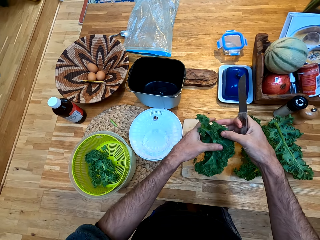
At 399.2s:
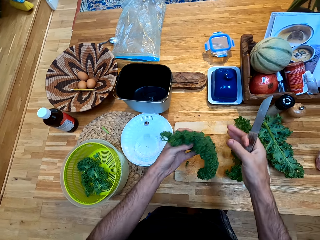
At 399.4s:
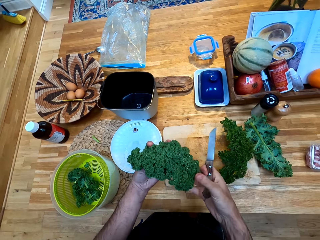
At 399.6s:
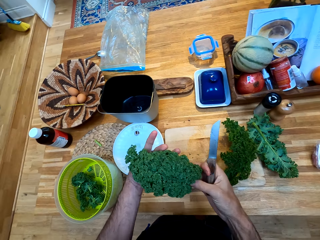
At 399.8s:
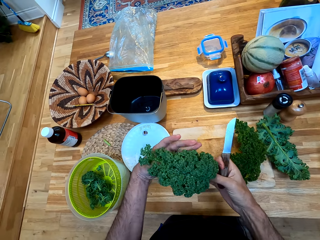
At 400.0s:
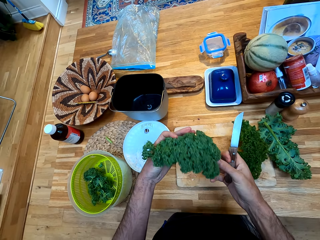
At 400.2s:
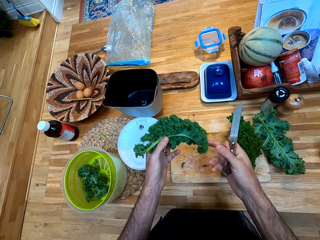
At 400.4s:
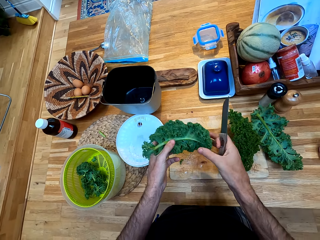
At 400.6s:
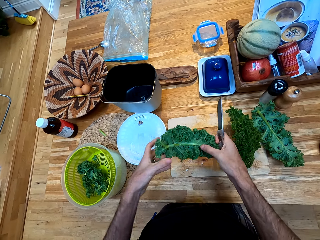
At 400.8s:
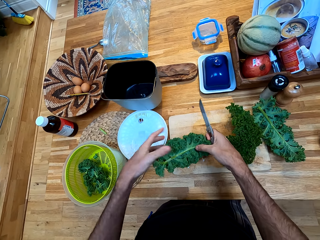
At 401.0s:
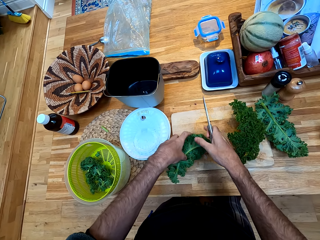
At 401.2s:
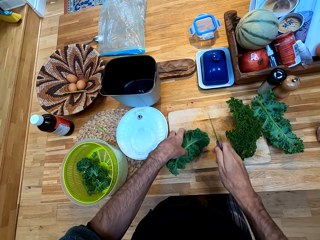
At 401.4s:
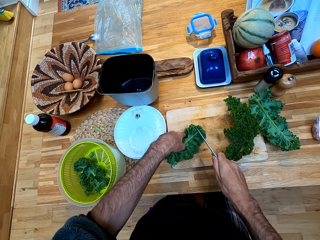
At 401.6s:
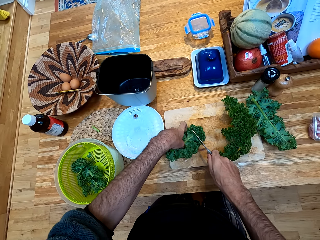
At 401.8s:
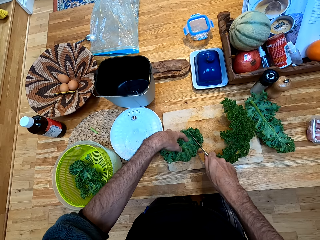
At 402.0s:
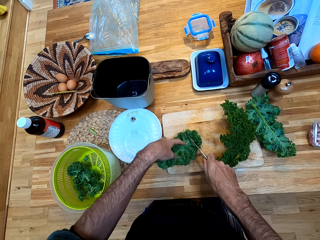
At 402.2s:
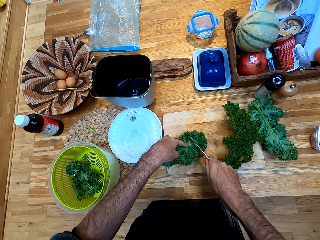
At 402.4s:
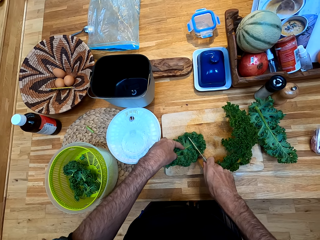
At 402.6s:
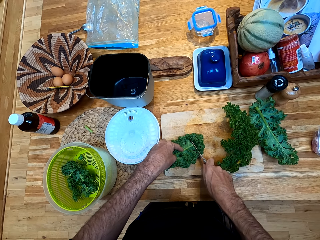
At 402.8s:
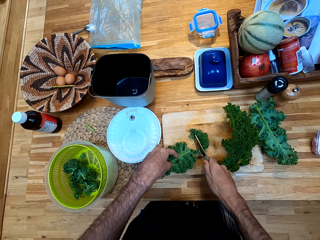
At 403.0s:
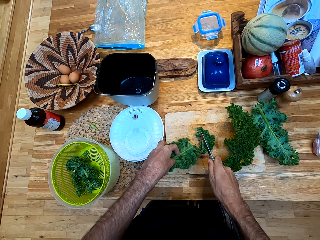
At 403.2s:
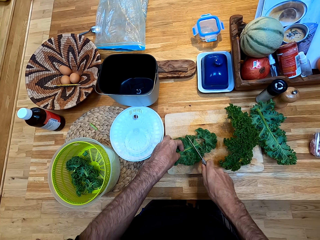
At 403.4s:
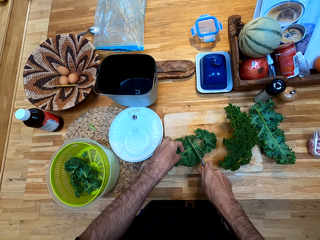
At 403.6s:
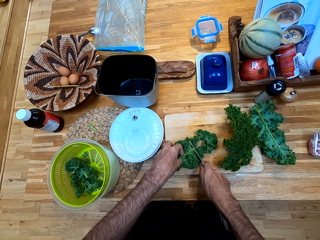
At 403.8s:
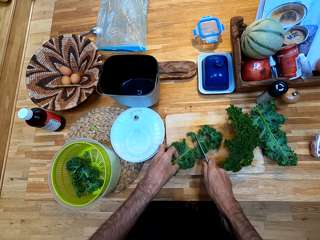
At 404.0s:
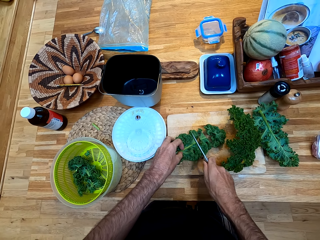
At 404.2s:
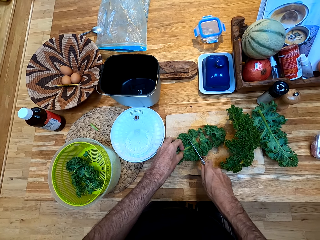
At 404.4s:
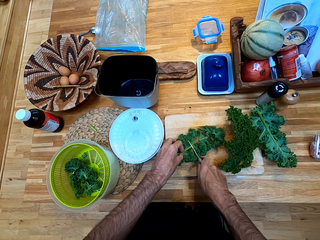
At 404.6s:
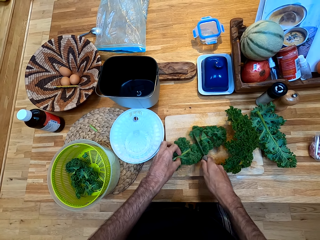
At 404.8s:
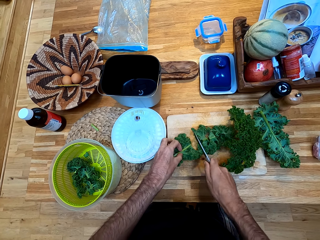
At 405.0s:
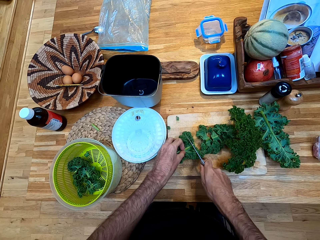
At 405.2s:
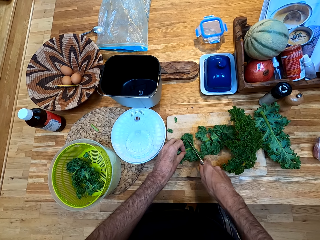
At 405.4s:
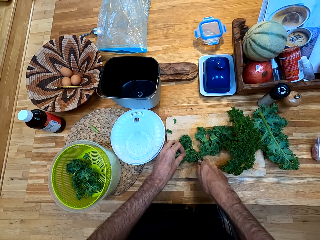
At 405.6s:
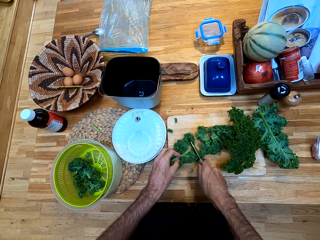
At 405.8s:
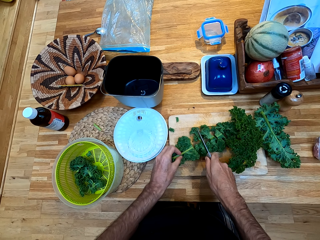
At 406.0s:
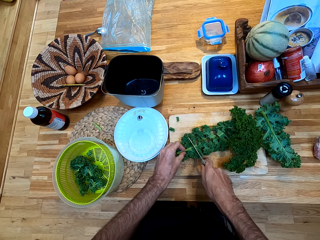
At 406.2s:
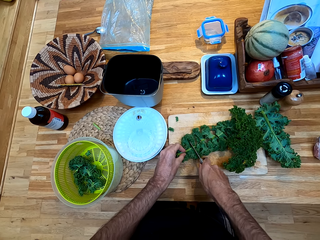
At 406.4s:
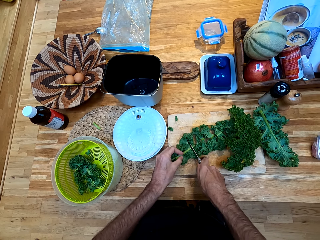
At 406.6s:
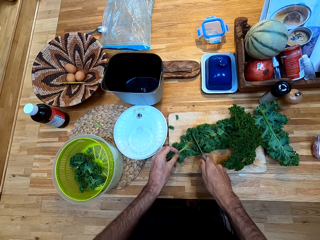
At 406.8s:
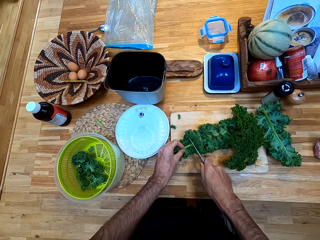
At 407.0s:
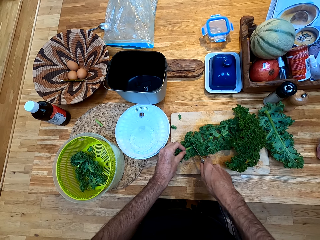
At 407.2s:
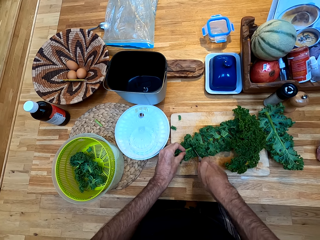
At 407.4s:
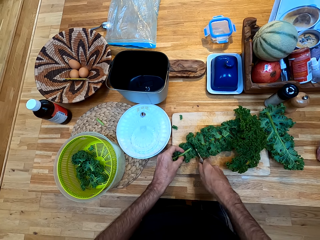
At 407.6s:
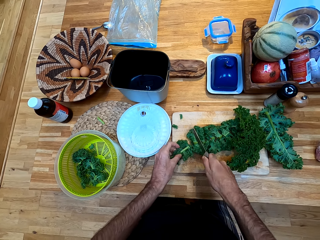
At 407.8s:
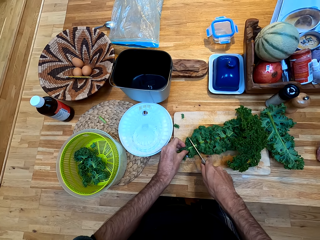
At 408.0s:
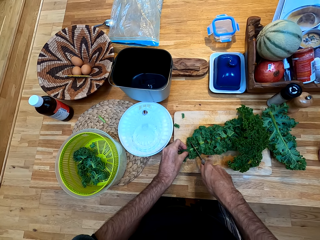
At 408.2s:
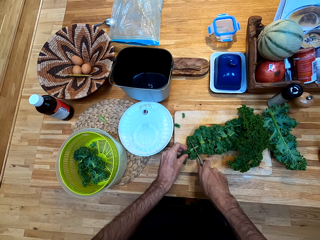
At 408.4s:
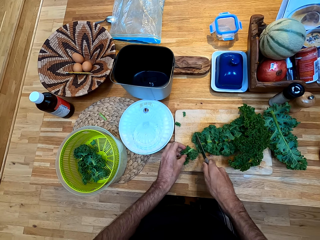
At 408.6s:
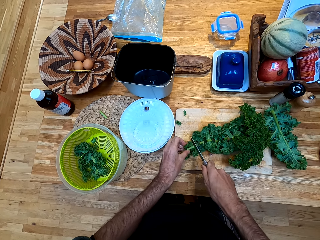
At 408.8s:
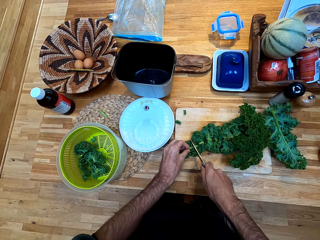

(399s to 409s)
The camera wearer holds a broccoli. They look at the kale. They place the kale on the chopping board. They cut the kale.

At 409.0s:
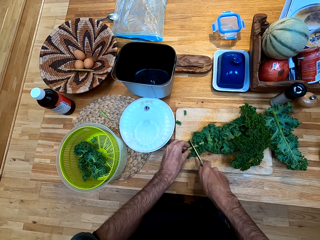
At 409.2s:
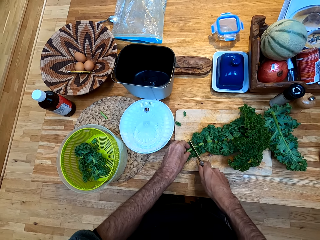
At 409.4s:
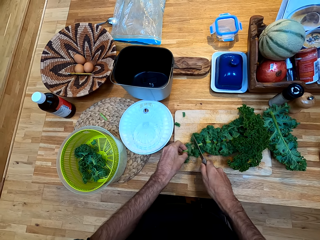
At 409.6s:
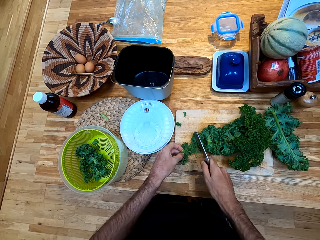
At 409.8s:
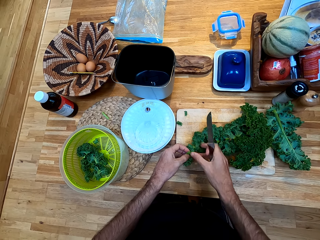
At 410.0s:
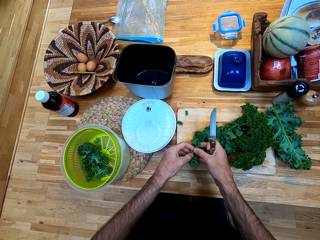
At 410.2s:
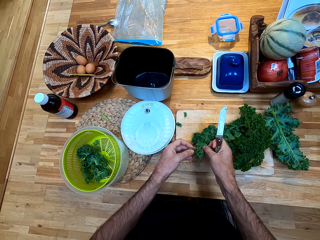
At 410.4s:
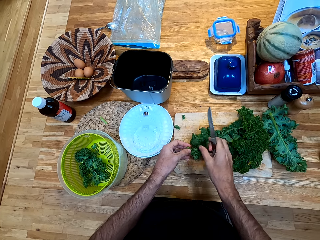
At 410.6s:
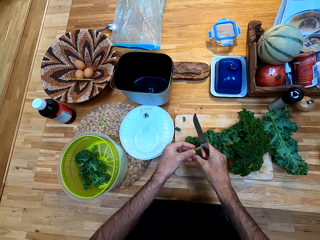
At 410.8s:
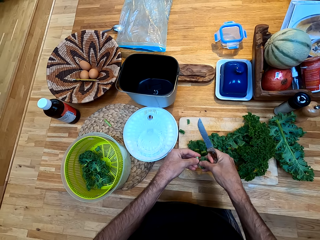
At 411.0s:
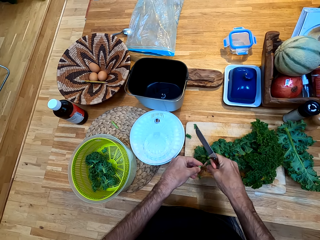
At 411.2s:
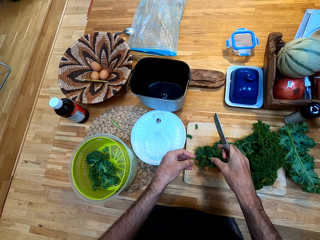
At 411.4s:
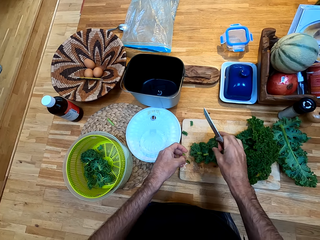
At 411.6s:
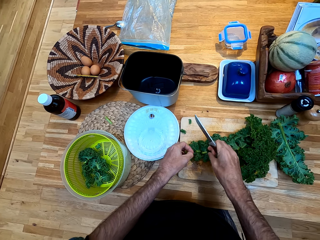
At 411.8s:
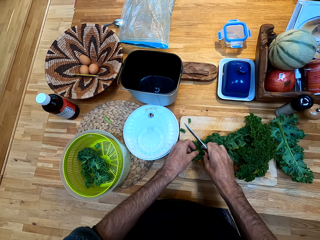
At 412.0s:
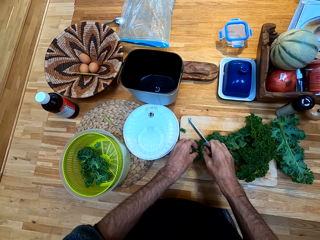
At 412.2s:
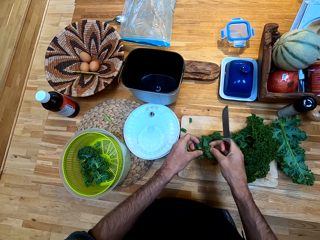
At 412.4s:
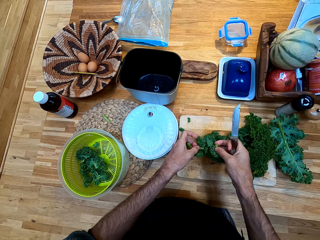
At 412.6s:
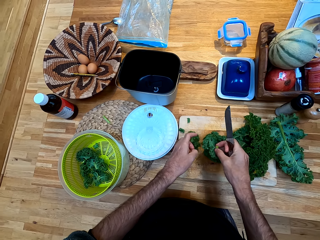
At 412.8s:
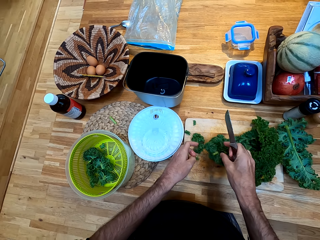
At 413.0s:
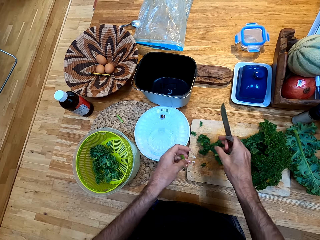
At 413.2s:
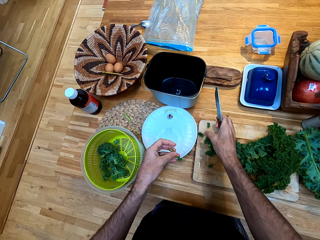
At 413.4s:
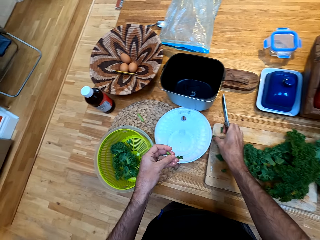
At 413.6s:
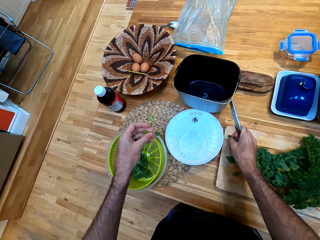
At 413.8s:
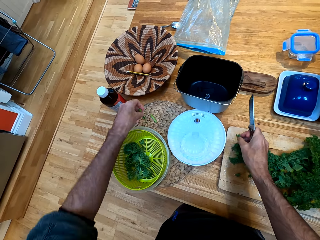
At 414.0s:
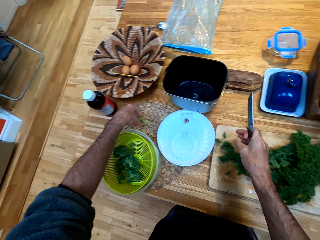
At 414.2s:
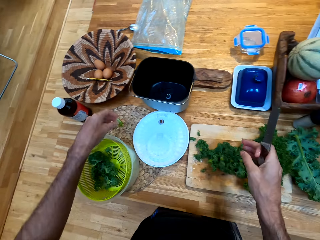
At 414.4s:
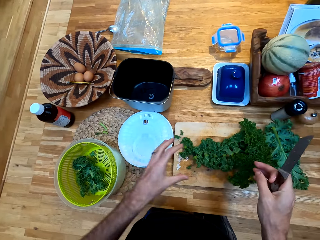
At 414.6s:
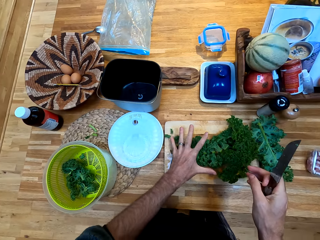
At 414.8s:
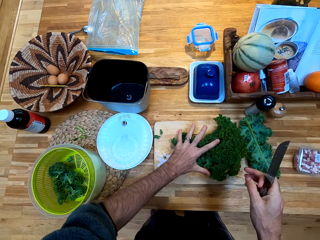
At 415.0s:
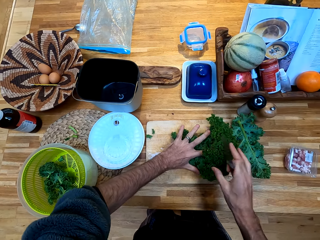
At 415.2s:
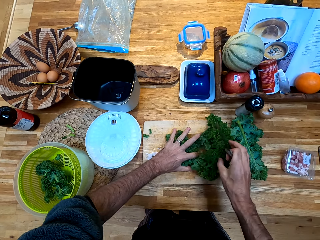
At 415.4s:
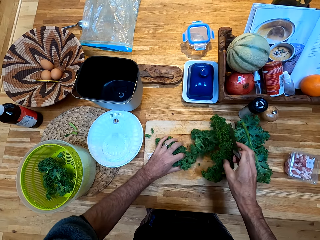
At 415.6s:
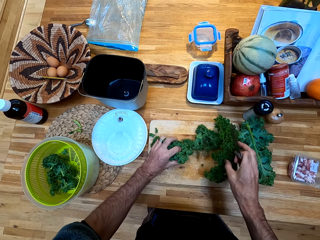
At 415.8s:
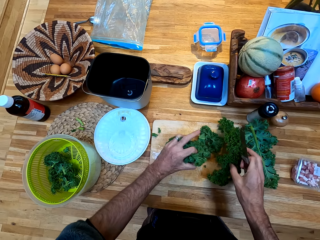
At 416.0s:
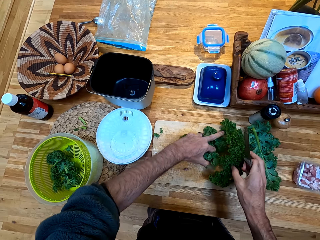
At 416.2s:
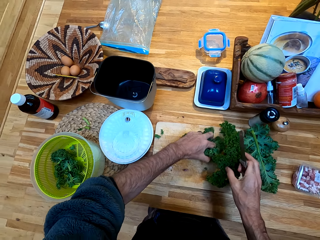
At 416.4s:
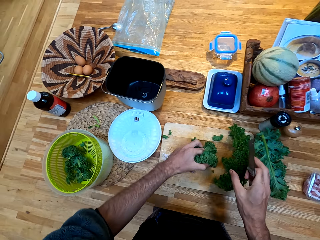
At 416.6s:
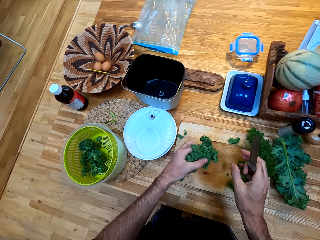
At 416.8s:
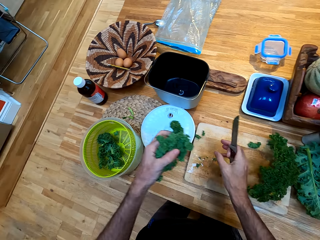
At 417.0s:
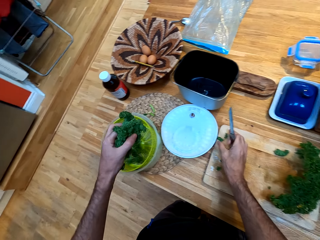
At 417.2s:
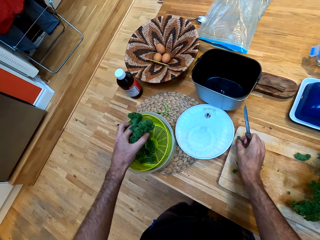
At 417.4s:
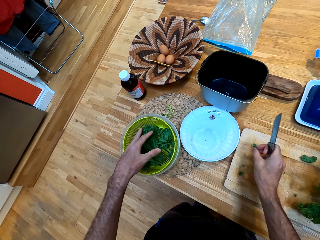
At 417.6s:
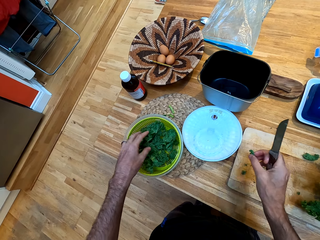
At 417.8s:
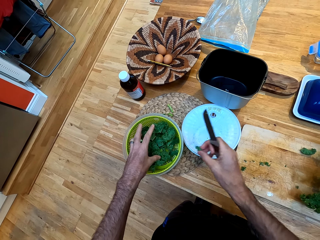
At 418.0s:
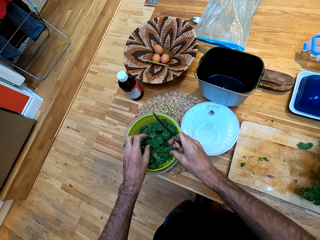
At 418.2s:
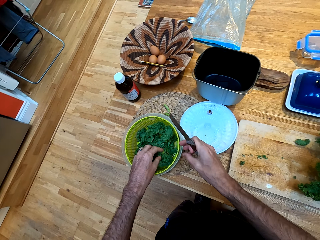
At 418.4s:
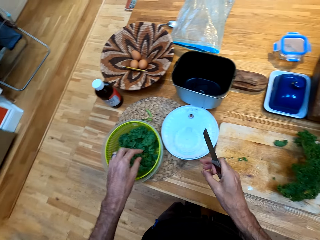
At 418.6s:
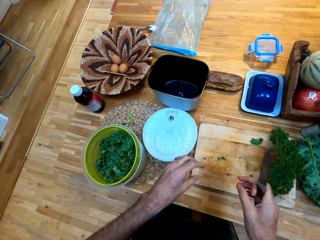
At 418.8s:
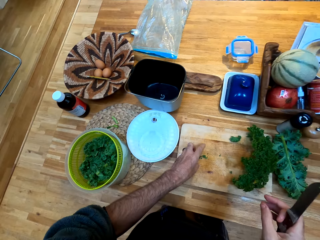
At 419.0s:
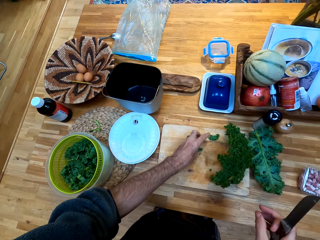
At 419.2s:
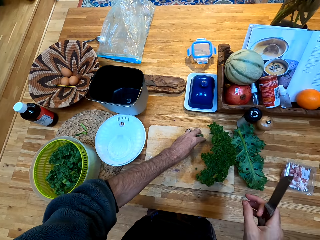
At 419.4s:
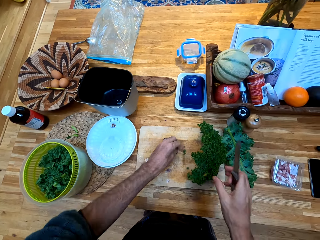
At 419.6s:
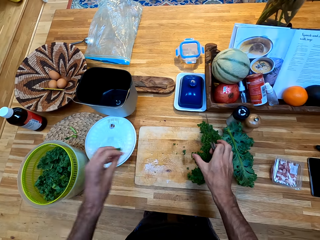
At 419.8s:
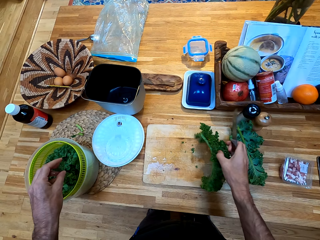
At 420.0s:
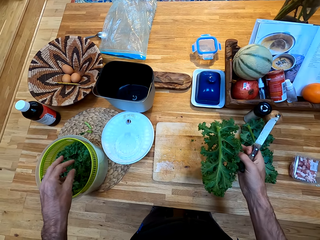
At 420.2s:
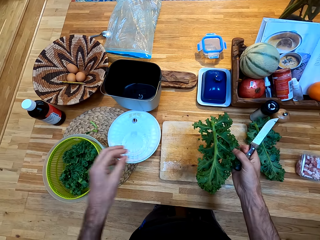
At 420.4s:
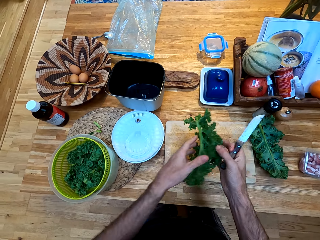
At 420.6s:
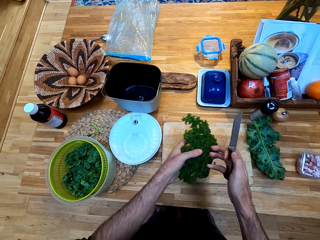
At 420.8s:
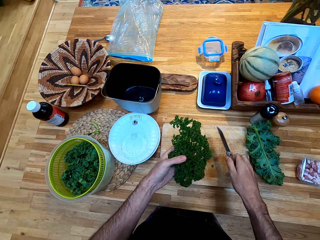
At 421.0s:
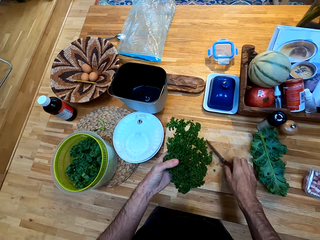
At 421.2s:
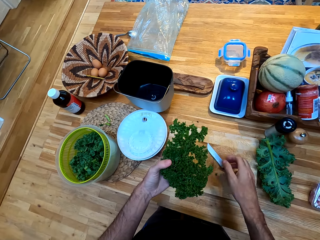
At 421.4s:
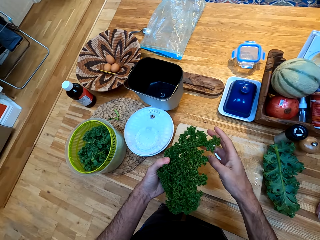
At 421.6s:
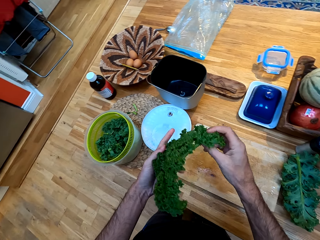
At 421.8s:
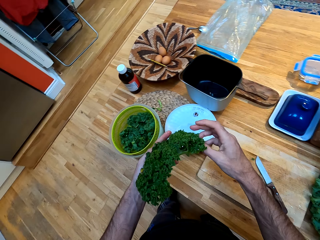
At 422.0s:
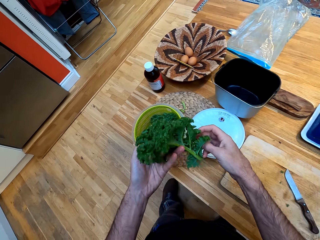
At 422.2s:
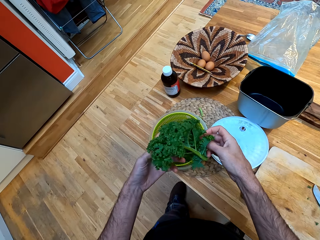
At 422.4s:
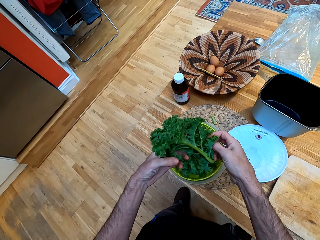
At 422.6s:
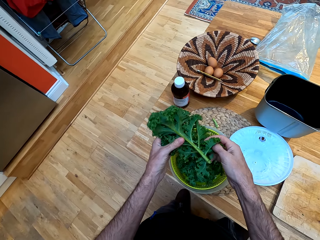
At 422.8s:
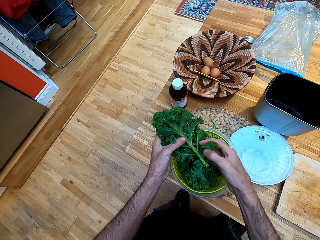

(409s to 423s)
The camera wearer removes the kale with fingers. They pick up pieces of kale. They drop the pieces of kale on the chopping board. They hold the stalk or kale stick. They put the kale stick on the table mat. They pick up the pieces of kale. They put the pieces of kale in the plastic strainer. They pick up the pieces of kale. They lift up a kale. They put the pieces of kale in the plastic strainer. They hold a broccoli. They look at the kale. They place a knife on the chopping board.
